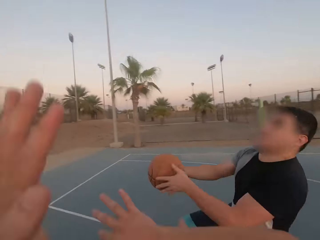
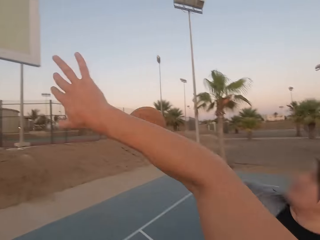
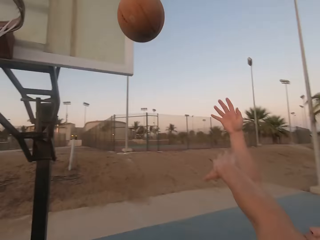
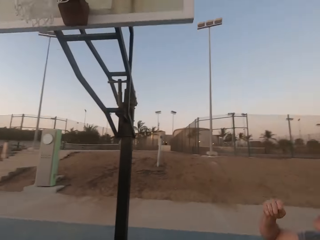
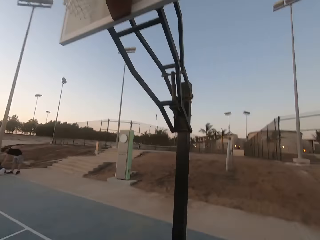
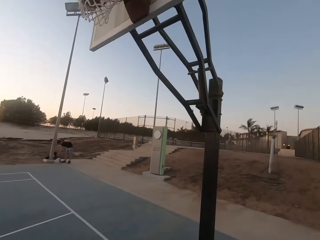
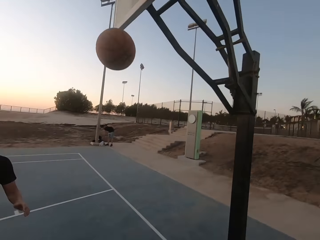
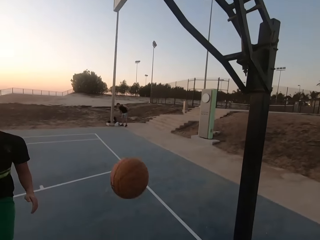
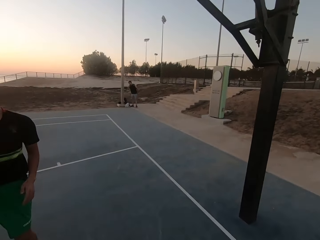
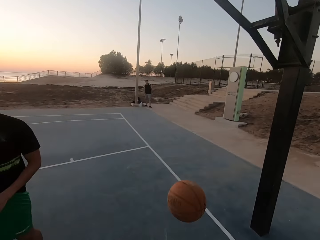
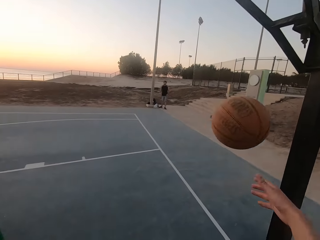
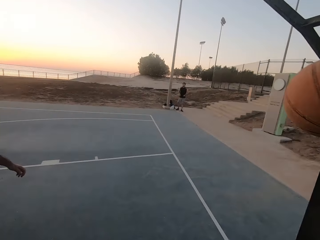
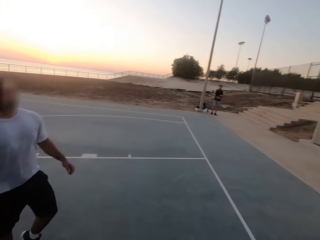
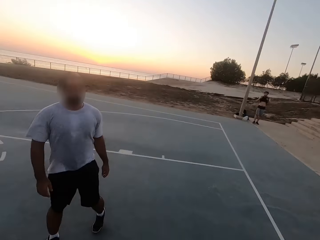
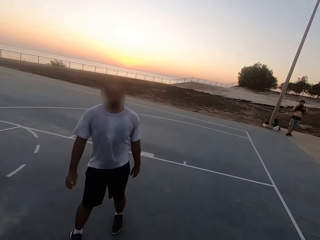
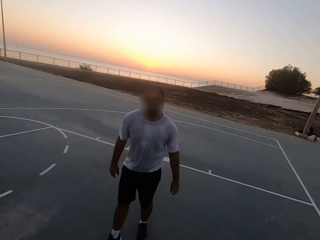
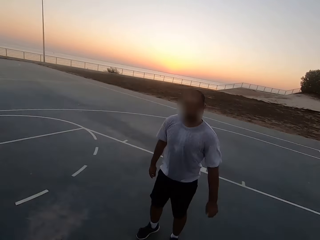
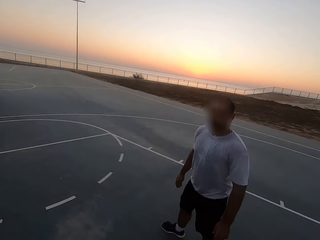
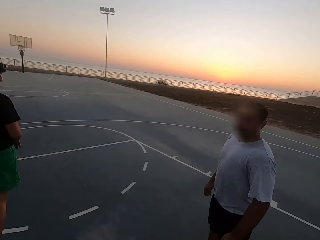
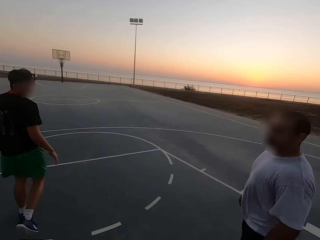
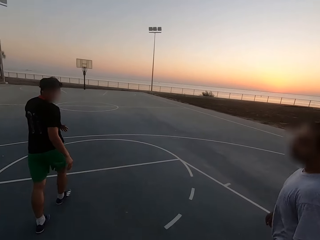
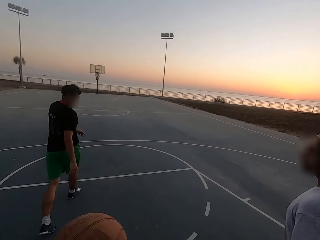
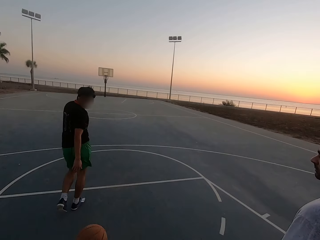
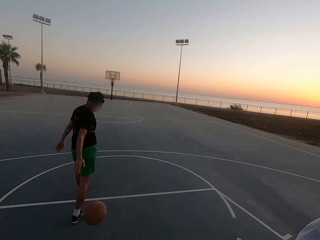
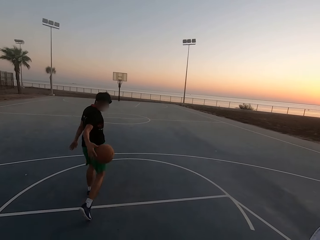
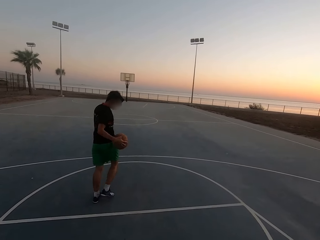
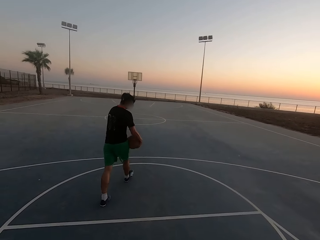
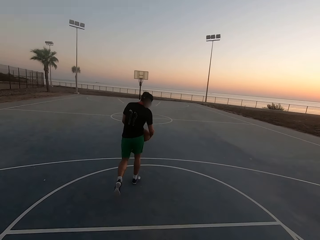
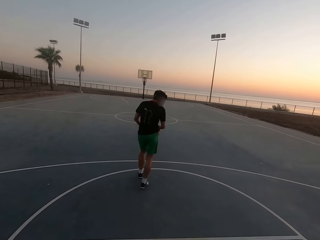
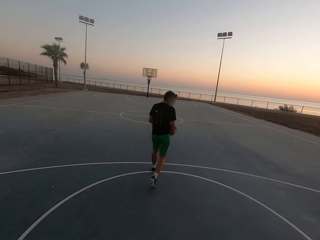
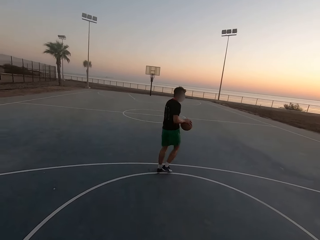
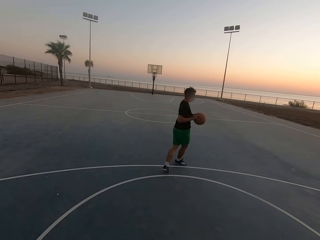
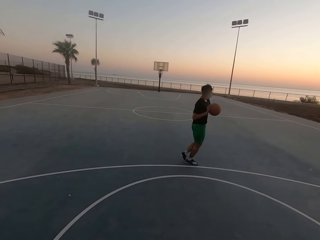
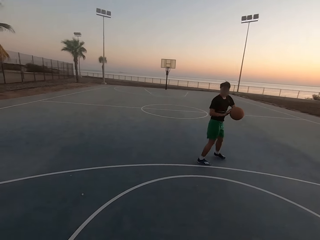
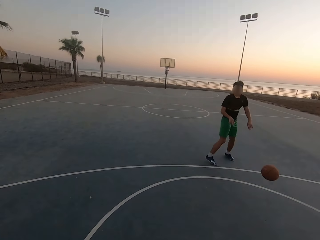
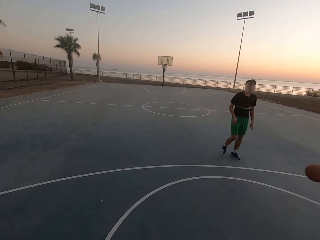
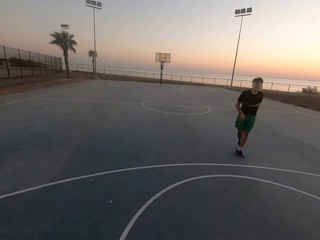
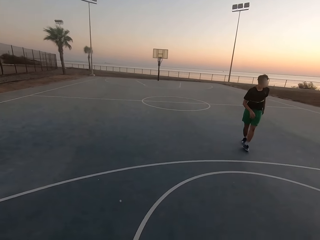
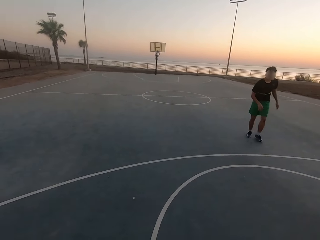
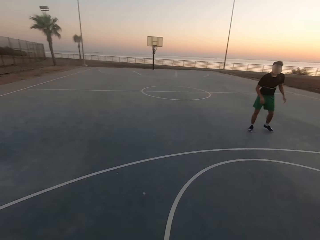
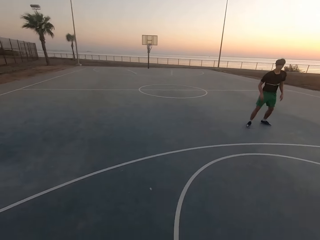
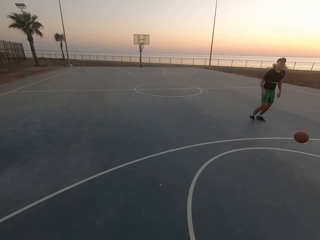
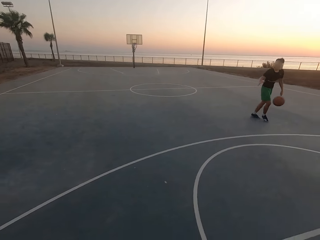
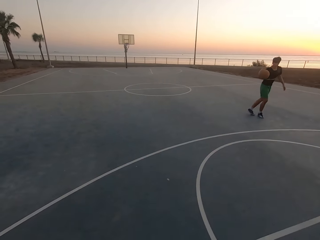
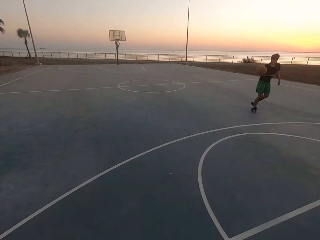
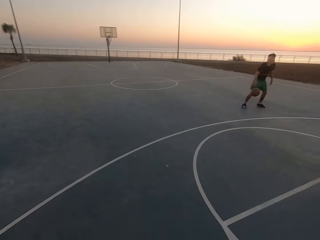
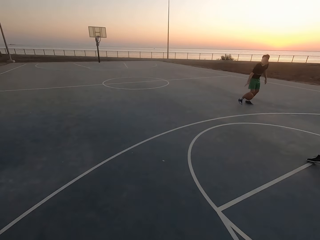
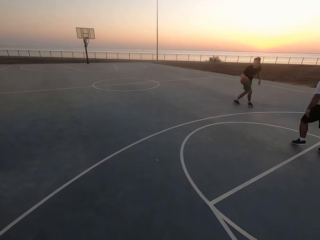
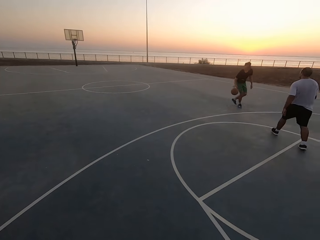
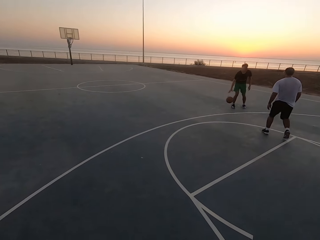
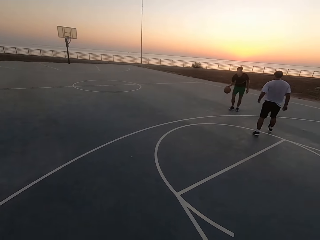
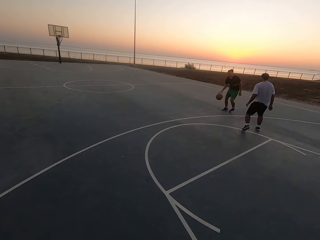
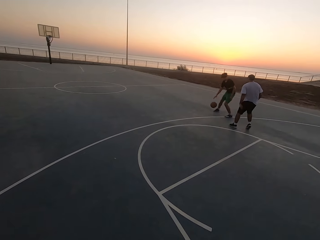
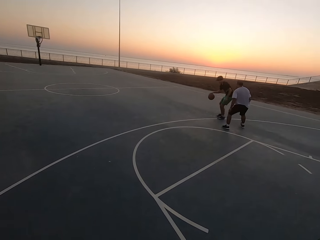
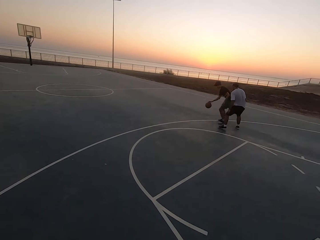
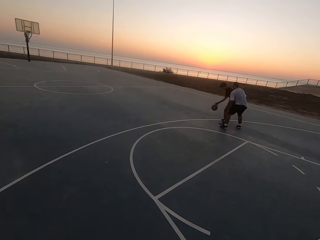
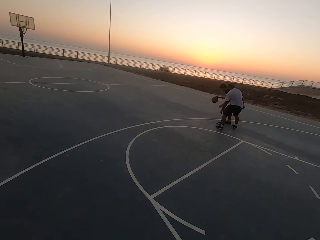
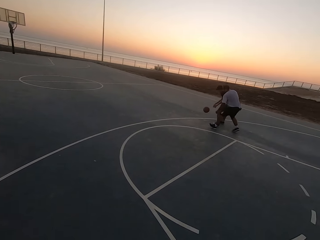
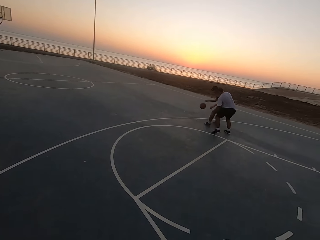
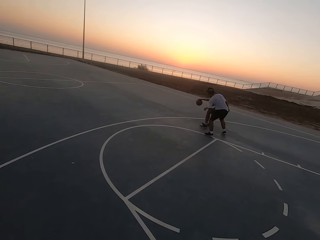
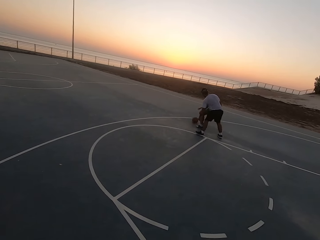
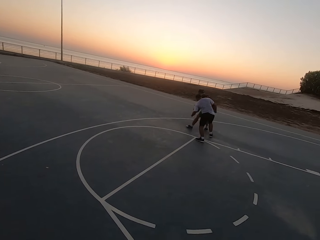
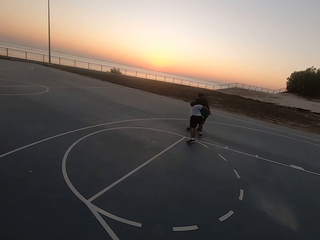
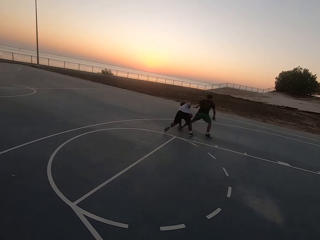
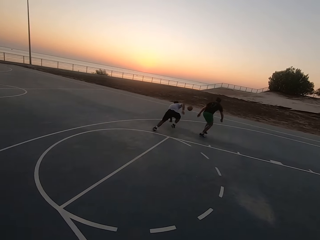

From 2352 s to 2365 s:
A man throws the ball in the hoop. The man makes the basket. The camera wearer picks up the ball and throws the ball to another man. The second man picks up the ball. The second man throws the ball to a third man. The third man throws the ball to the second man. The second man dribbles the ball. The third man shields.

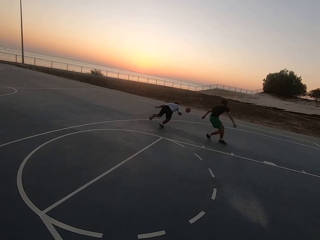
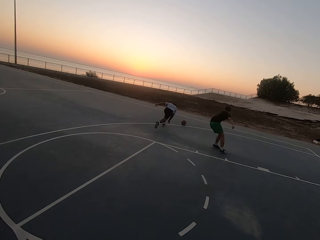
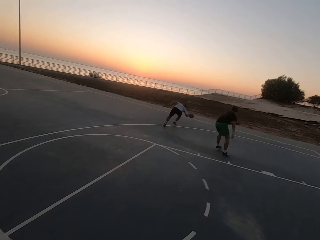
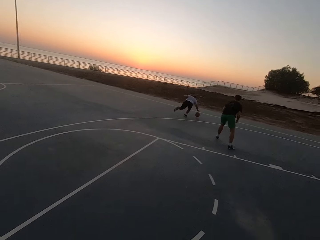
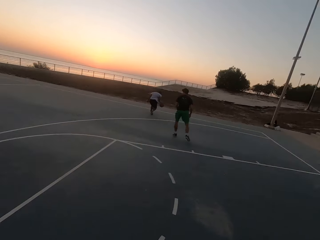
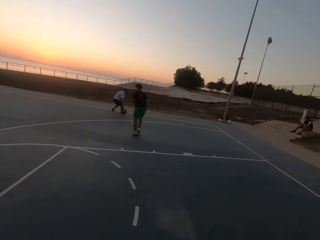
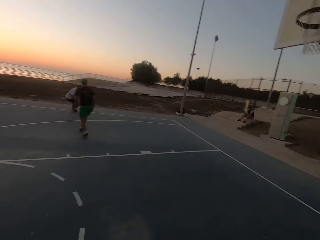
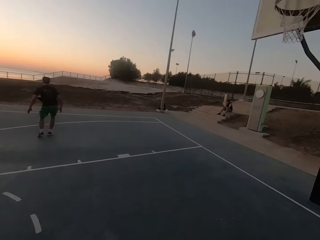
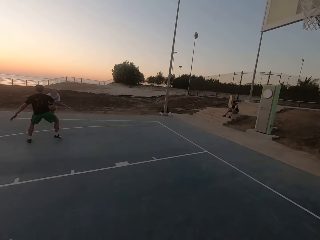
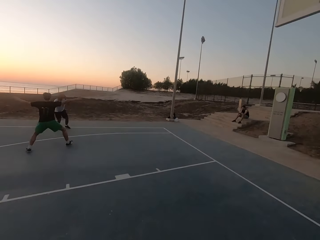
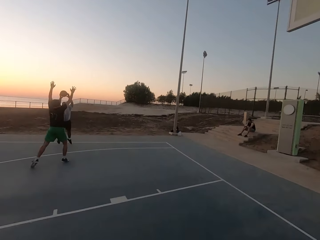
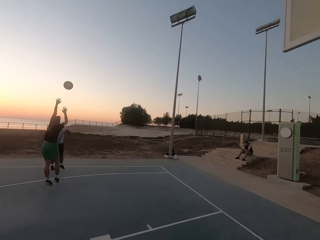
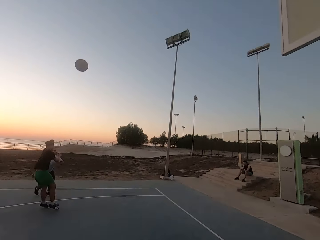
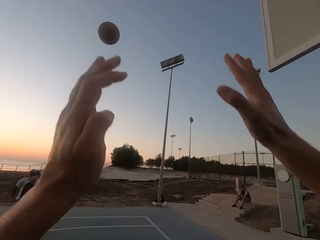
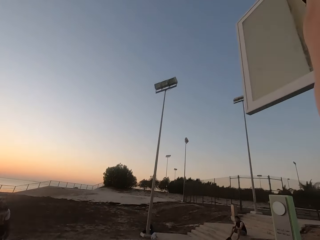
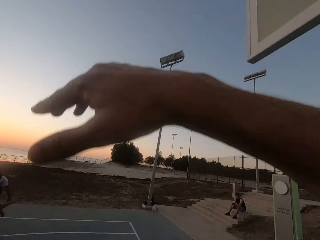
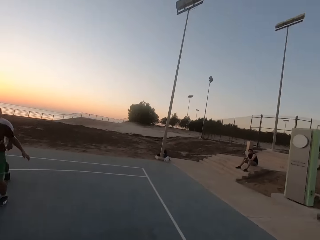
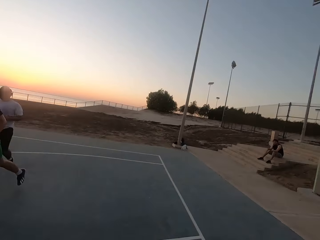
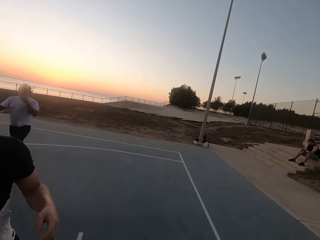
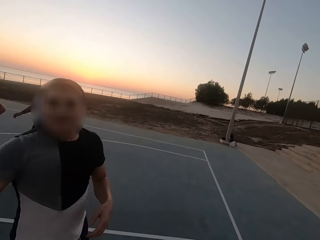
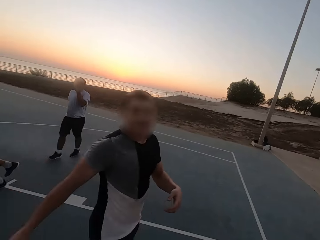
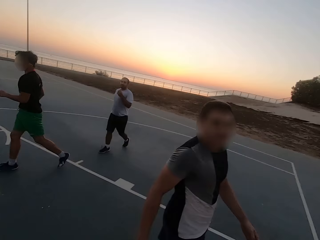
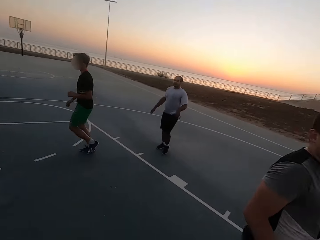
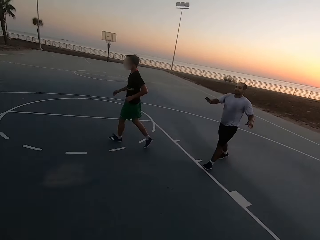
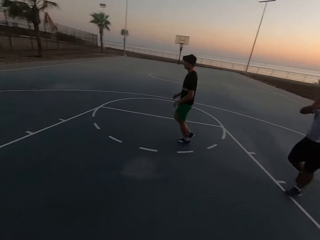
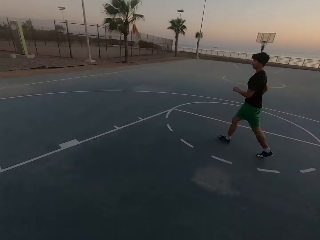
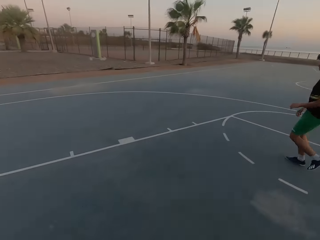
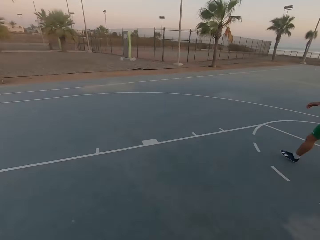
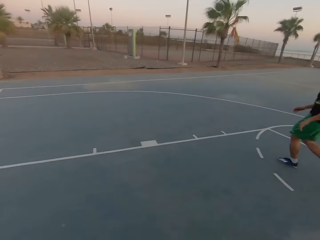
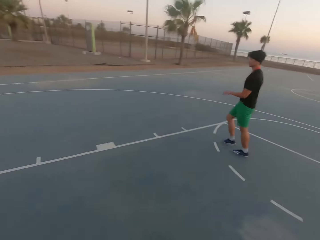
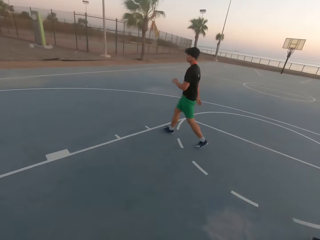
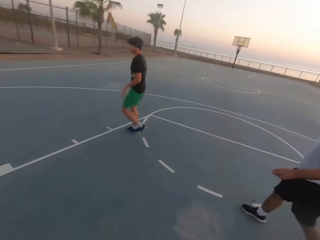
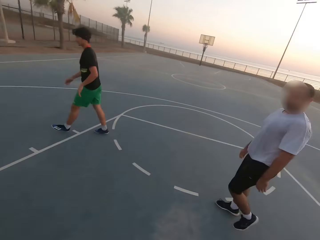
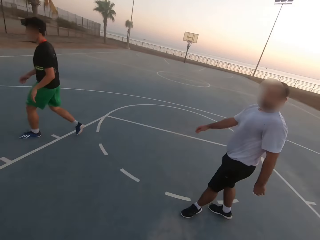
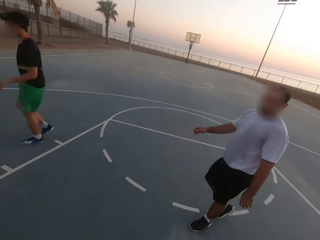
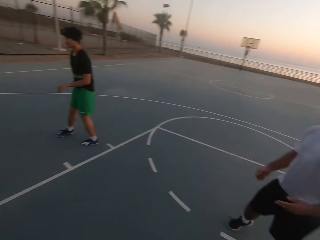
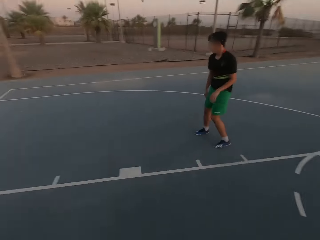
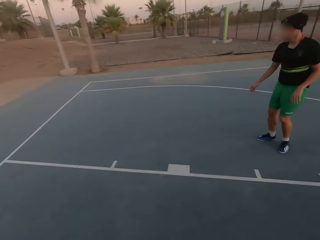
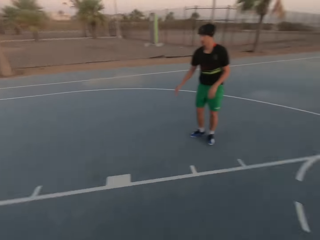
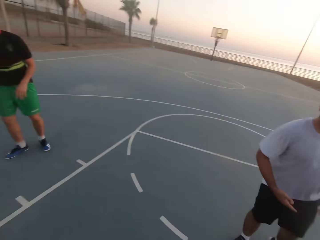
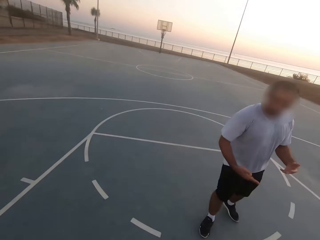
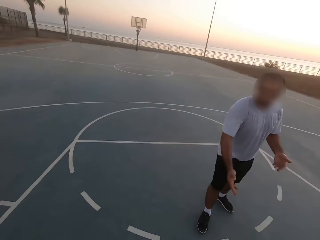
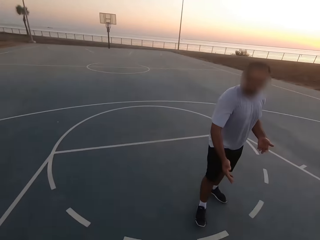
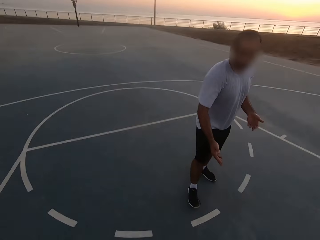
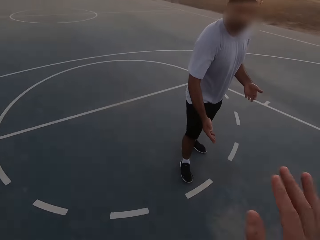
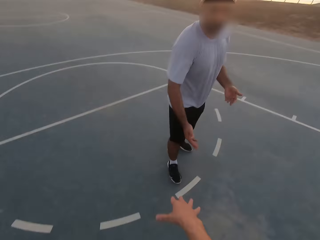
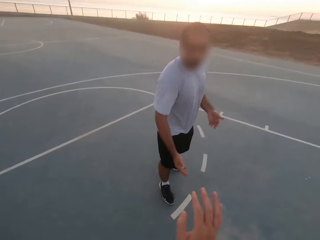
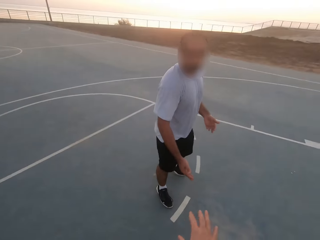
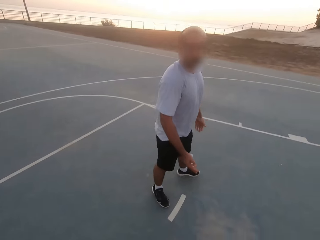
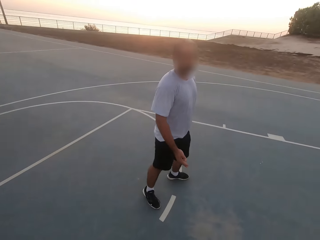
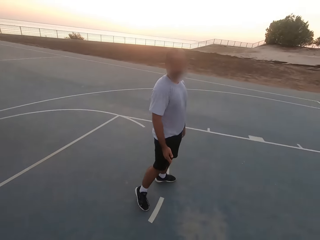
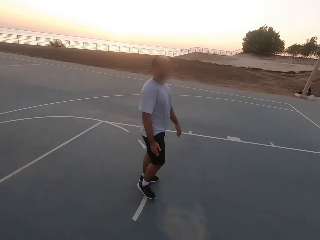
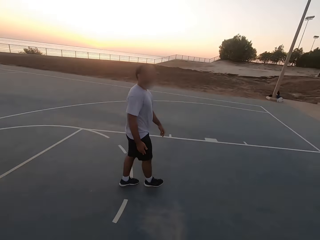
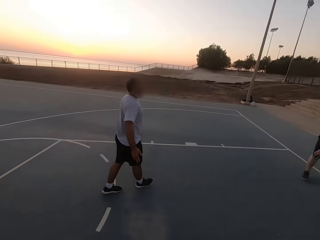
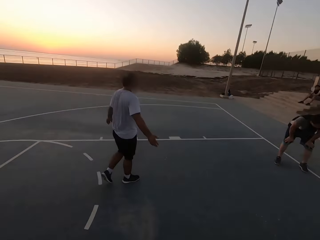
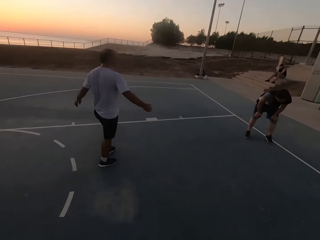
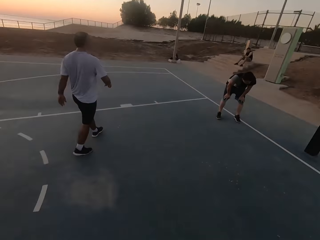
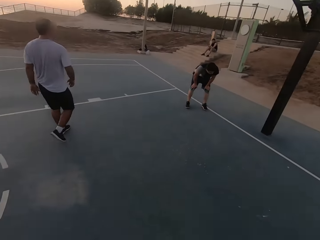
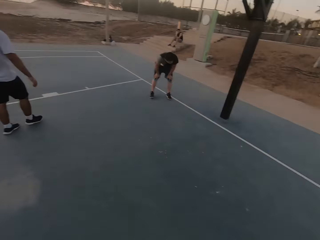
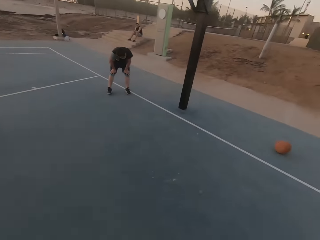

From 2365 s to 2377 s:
A man dribbles the ball. The man runs for the ball. Another man shields. The first man throws the ball in the hoop. The other man walks. The first man walks. The camera wearer looks around. The first man talks to the camera wearer. The camera wearer talks to the man.
